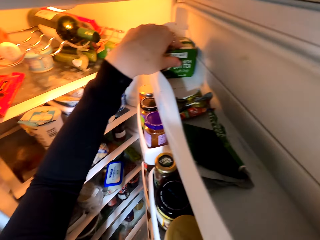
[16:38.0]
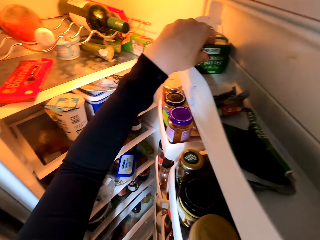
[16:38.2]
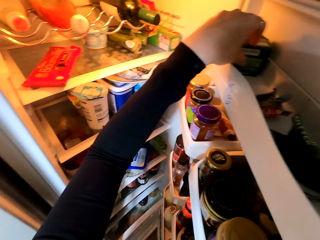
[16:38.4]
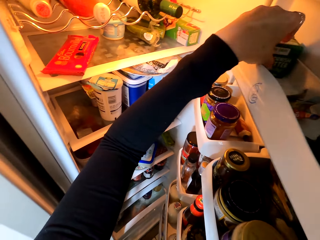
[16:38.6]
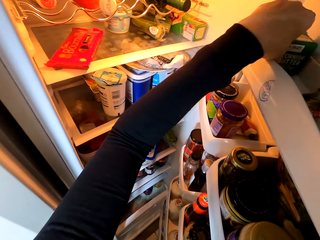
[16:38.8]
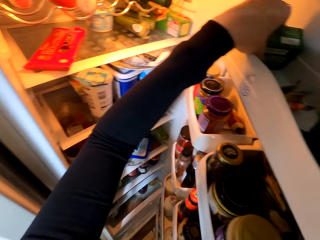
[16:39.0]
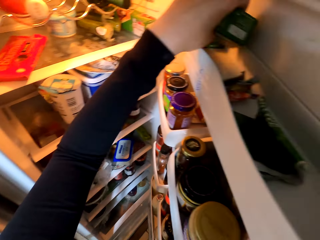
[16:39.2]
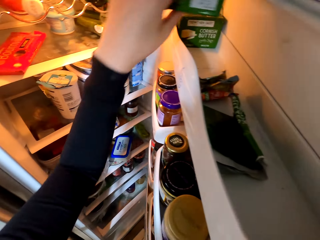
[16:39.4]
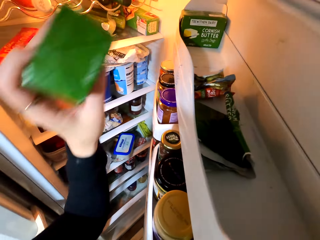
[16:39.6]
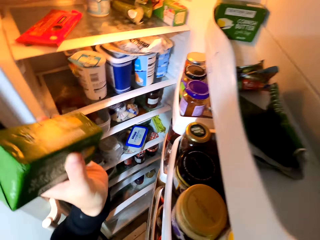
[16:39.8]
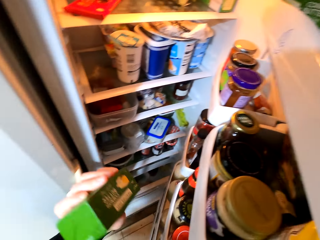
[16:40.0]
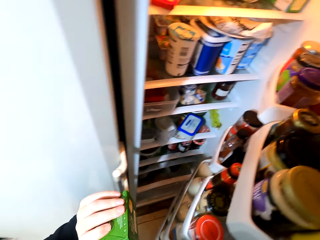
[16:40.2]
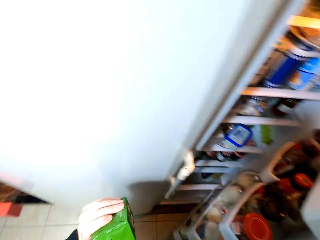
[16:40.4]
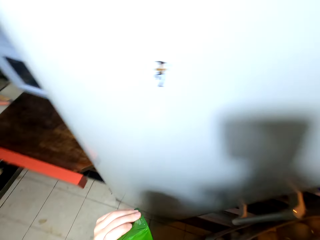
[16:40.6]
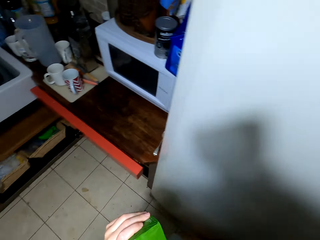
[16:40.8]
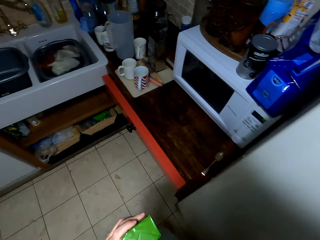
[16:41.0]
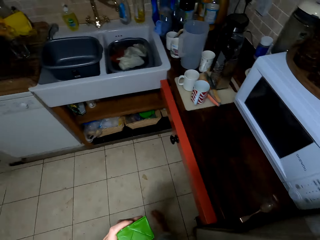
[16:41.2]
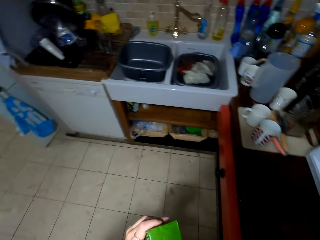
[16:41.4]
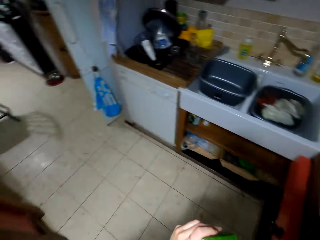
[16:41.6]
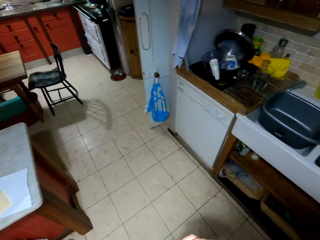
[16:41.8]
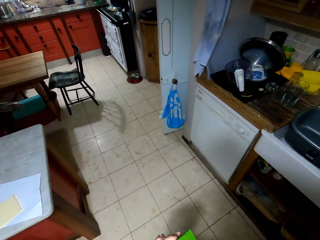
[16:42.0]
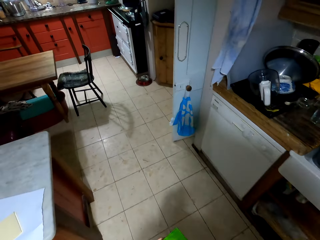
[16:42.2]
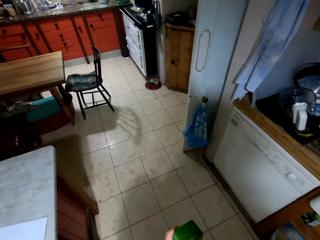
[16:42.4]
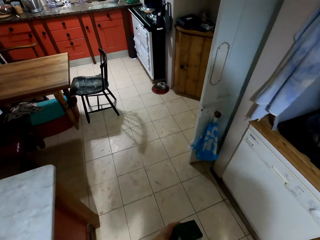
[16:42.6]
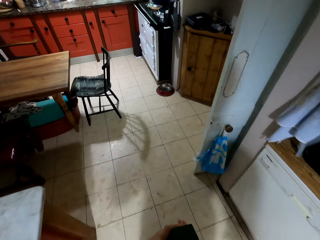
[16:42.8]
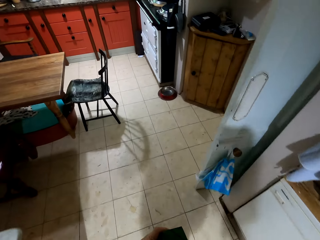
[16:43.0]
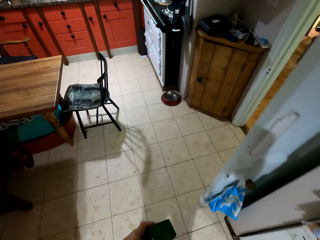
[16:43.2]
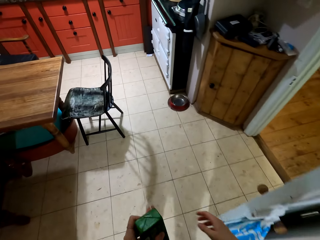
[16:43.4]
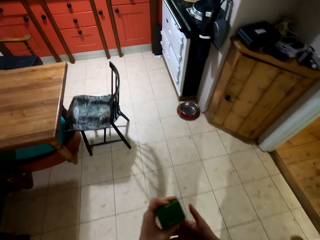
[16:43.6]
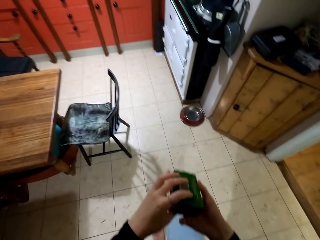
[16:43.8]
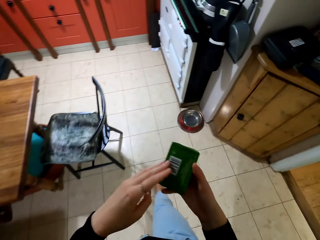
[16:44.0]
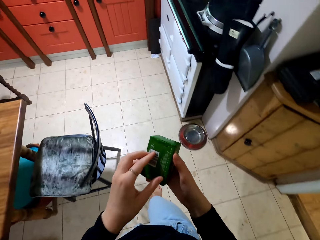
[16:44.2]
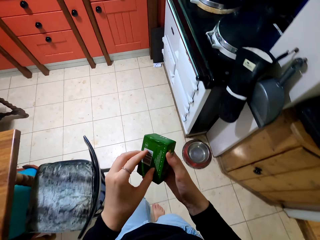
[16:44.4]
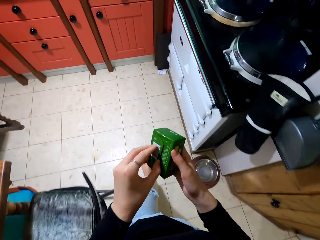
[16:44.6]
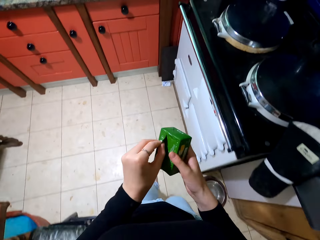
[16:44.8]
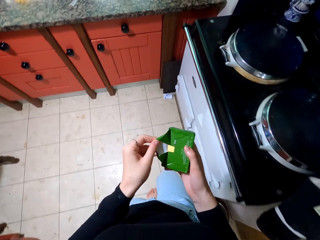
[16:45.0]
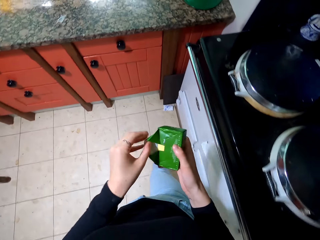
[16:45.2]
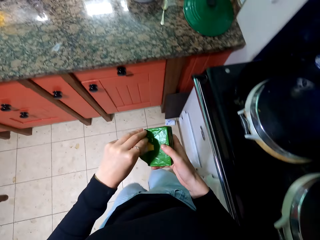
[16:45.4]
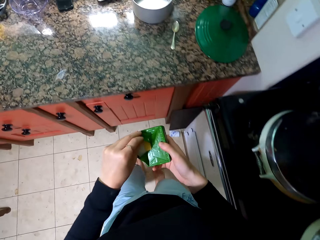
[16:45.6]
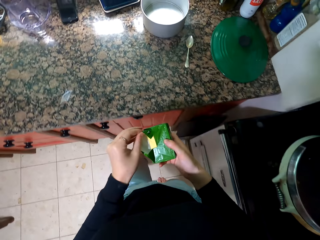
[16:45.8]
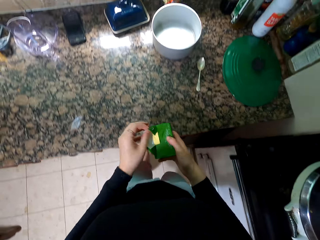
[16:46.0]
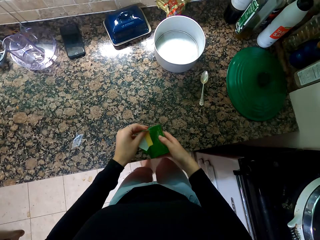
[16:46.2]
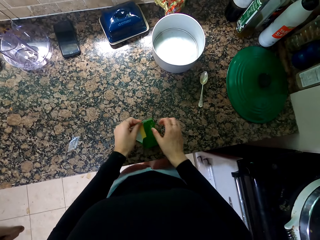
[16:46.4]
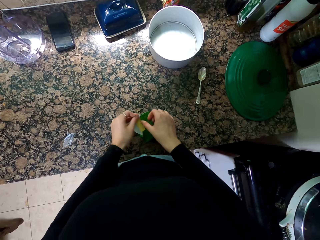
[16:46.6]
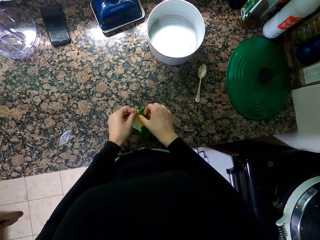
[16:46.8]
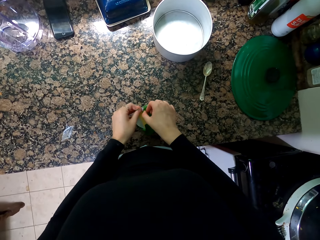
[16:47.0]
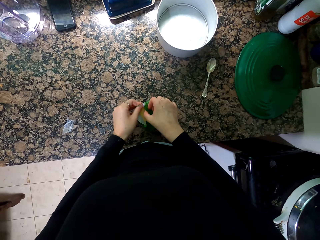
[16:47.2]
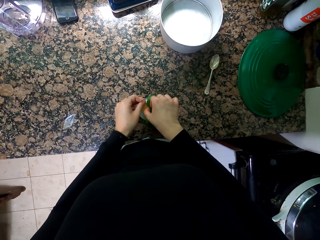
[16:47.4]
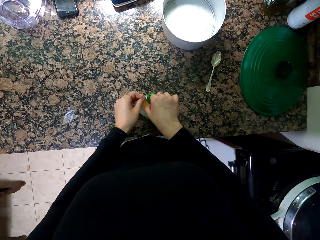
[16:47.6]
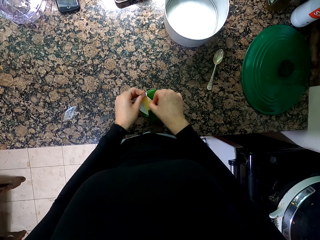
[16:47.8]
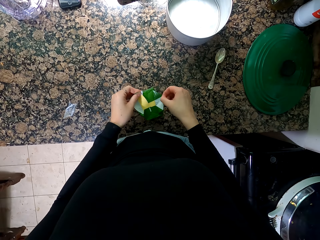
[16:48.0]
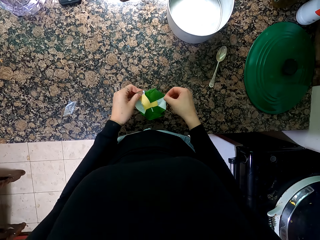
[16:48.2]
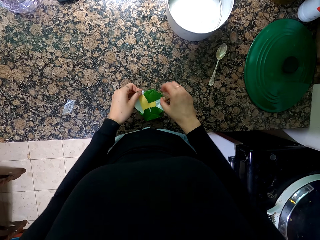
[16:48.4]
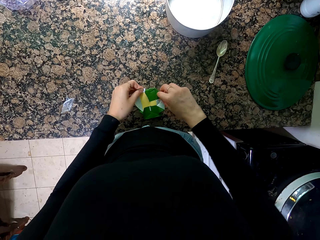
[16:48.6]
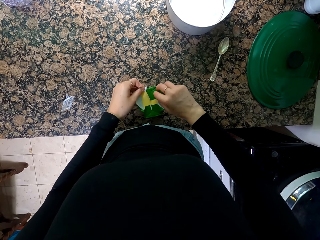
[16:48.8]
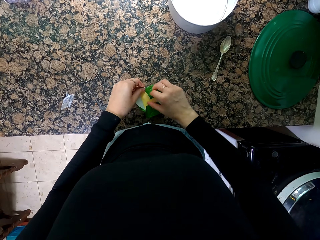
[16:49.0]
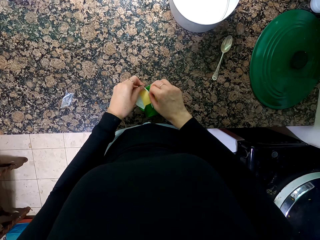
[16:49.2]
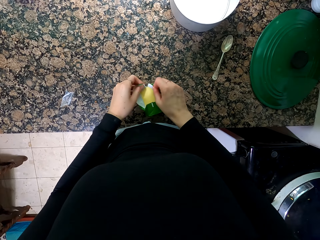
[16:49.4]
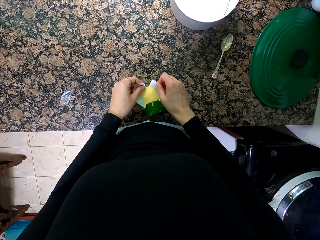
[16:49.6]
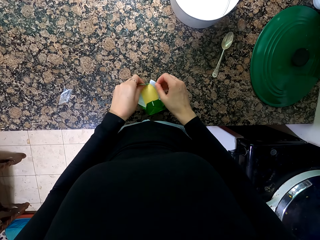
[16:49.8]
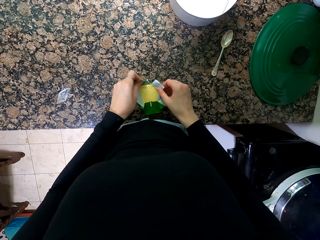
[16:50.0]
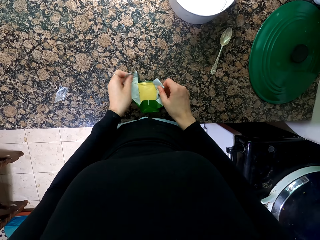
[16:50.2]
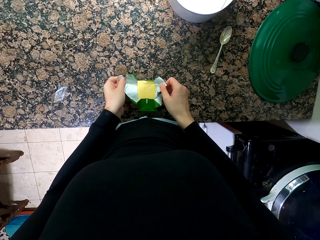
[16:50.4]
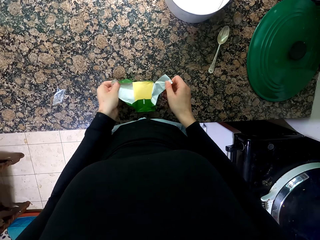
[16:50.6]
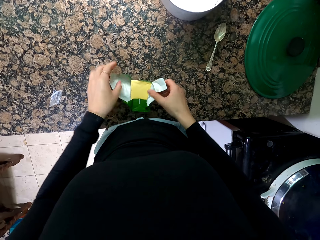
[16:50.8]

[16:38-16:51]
The camera wearer picks up the butter. They close the fridge. They walk towards the countertop. They remove the package. They open the butter.

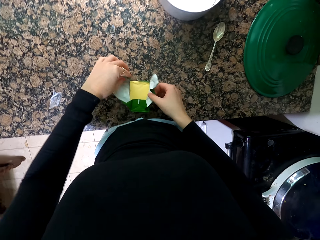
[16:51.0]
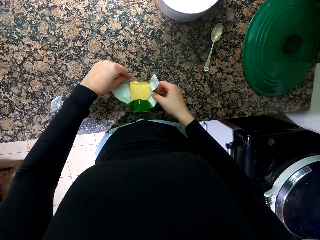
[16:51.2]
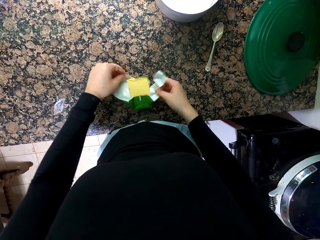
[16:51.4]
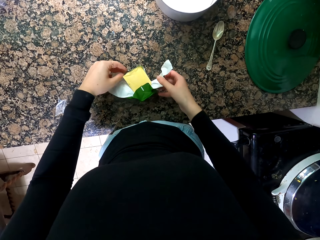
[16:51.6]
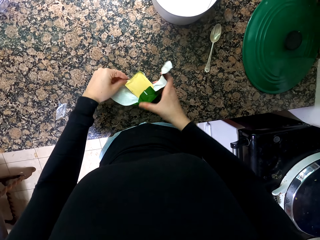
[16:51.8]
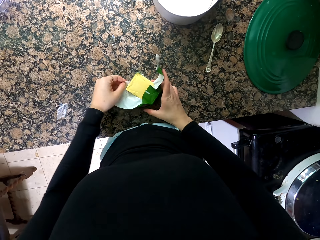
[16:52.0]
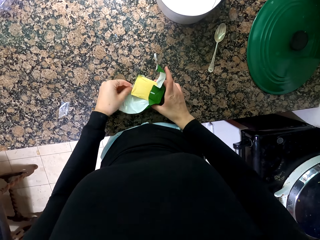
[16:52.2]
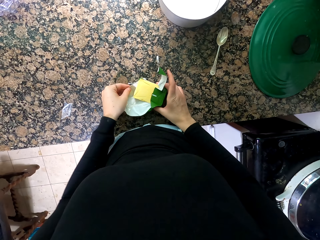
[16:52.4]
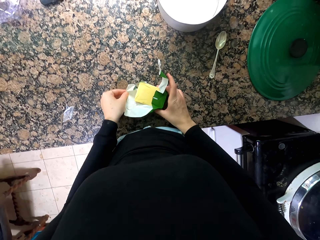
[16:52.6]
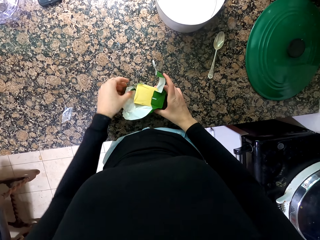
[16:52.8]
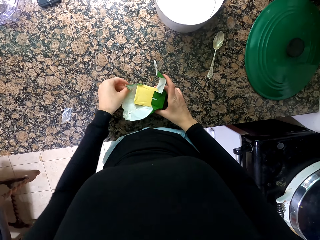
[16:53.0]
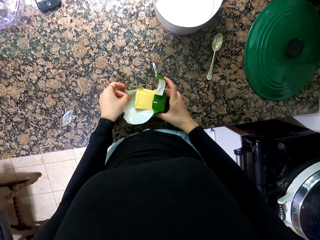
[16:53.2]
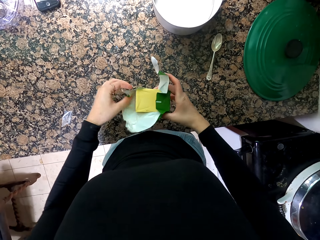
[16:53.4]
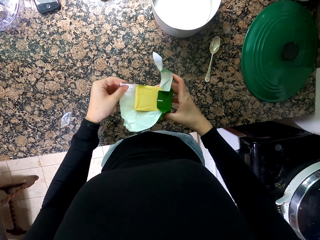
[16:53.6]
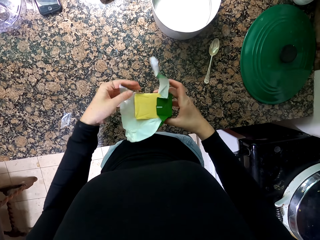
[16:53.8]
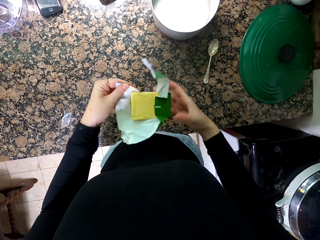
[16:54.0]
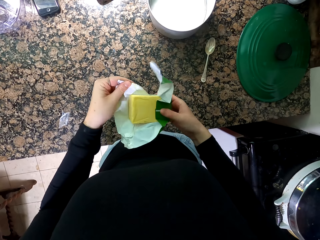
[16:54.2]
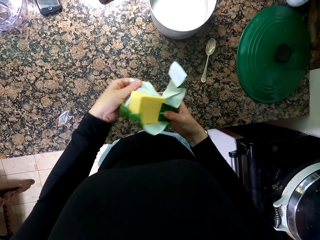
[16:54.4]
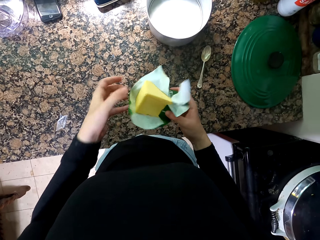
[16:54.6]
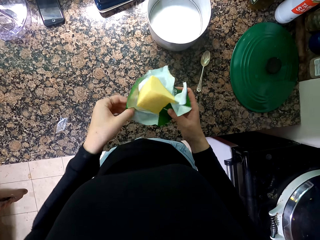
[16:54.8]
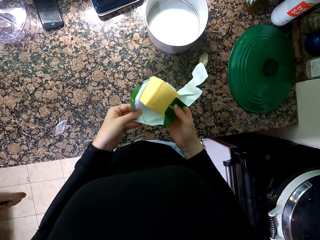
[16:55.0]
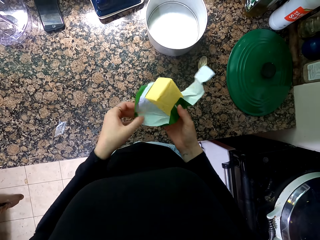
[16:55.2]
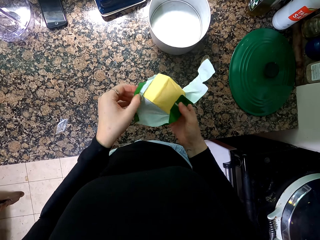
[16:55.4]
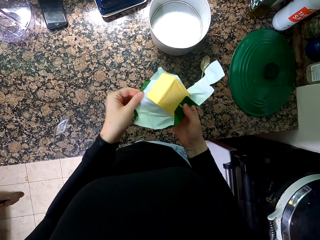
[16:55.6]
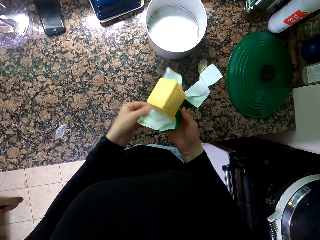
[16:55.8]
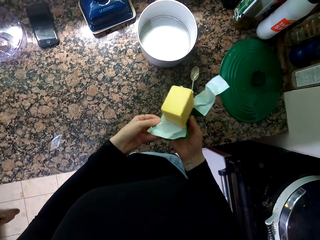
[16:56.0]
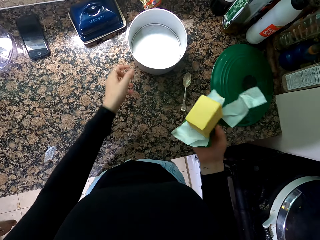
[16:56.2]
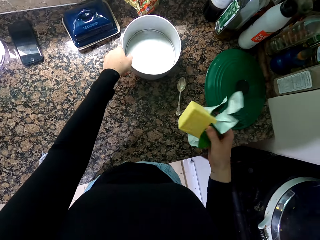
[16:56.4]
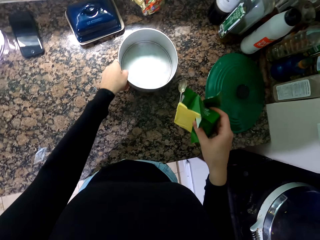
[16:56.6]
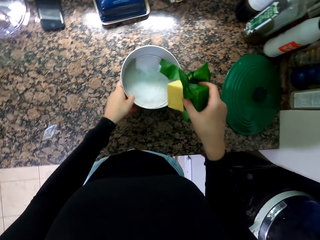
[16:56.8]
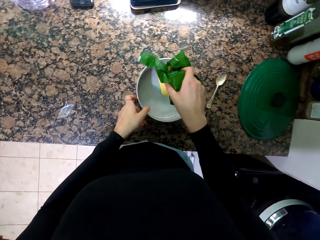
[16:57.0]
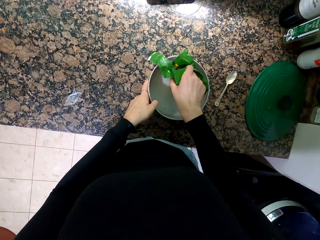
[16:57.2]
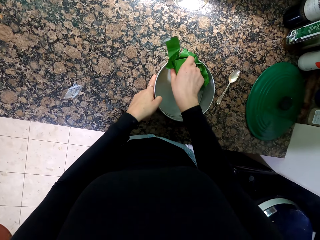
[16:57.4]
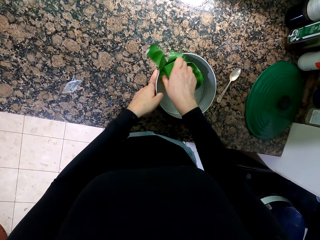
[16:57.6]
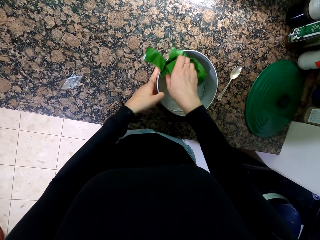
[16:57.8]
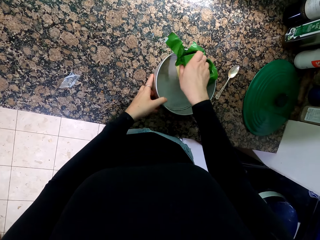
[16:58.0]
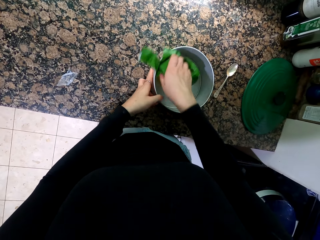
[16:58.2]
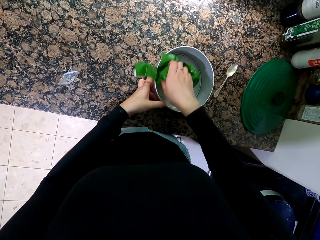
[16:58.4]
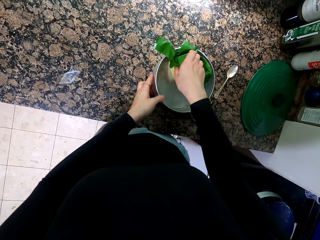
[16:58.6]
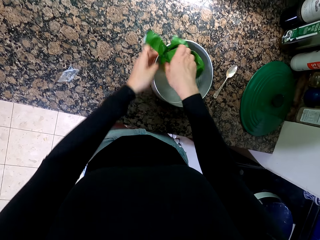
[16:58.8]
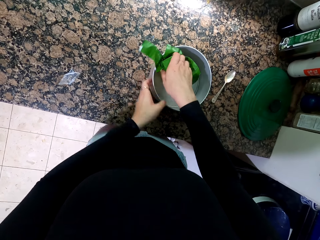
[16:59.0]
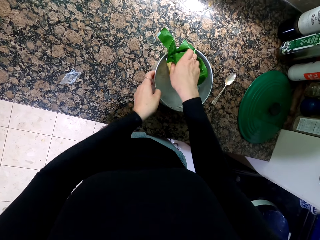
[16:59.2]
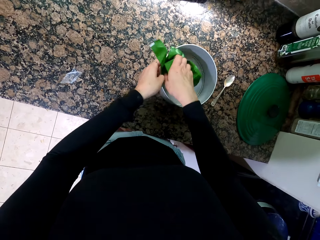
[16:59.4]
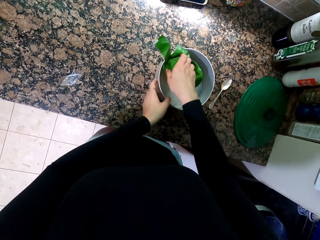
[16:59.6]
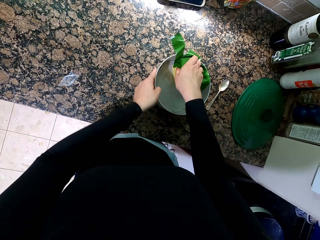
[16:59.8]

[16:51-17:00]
The camera wearer moves the container. They spread the butter in the metal container.
